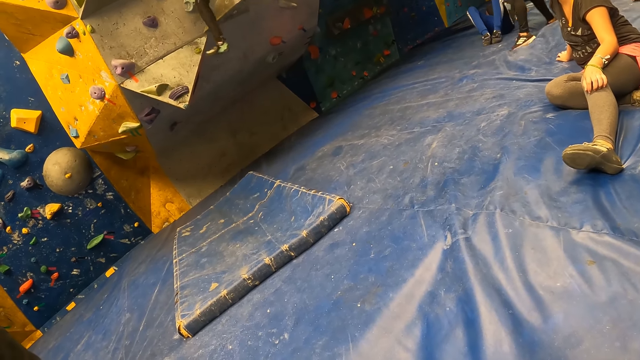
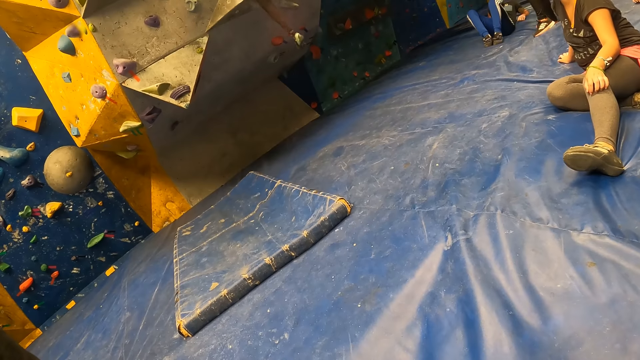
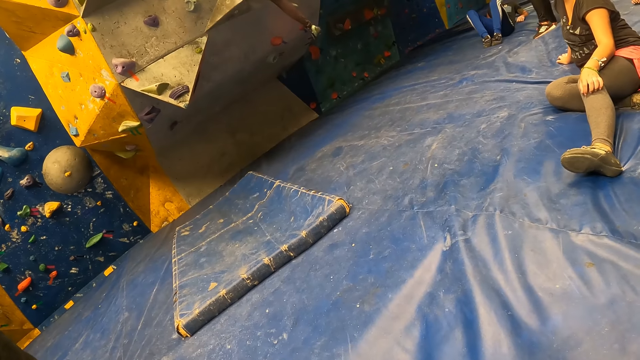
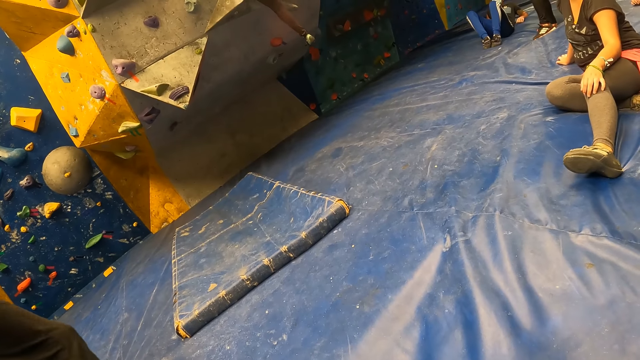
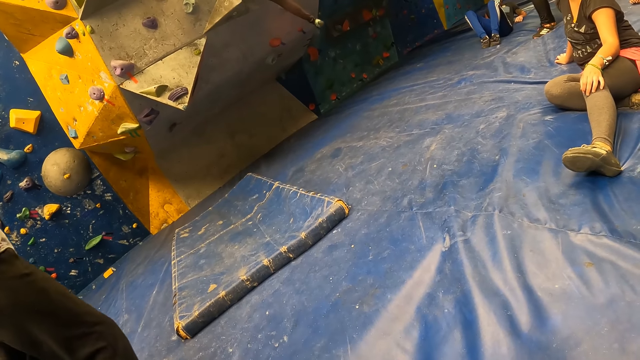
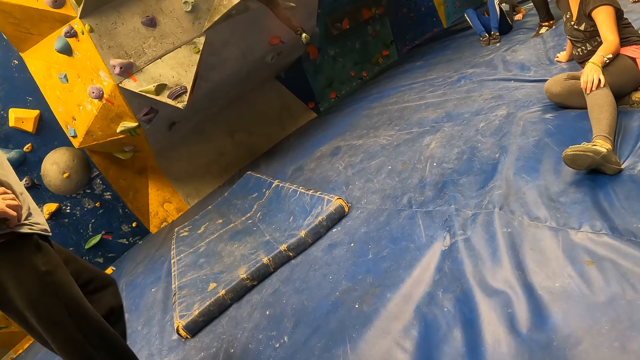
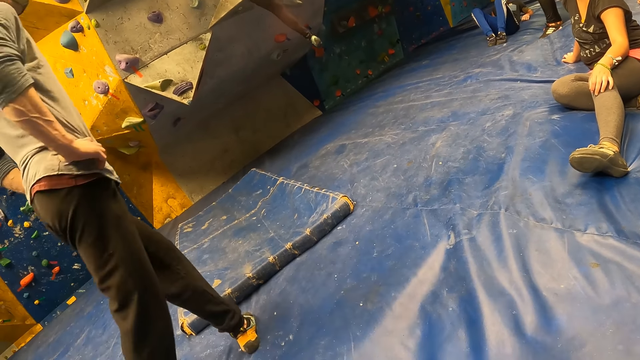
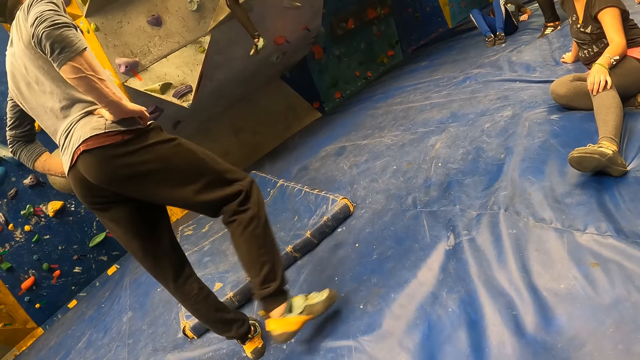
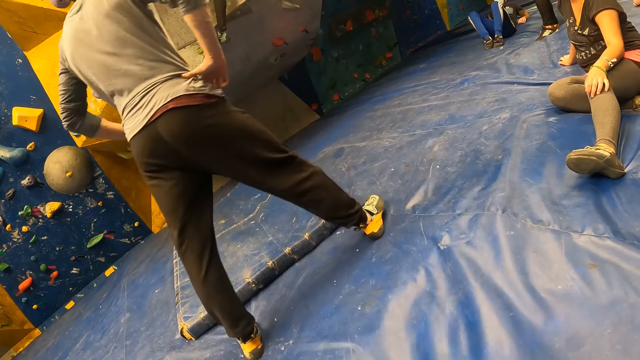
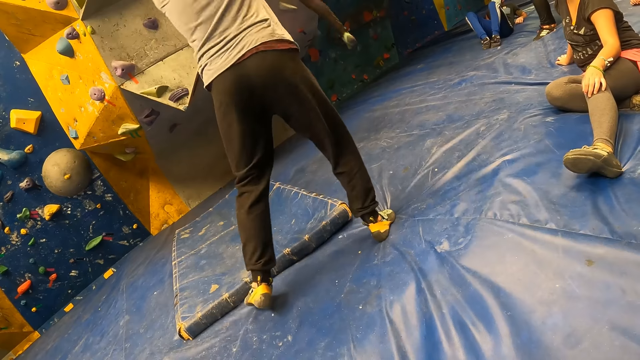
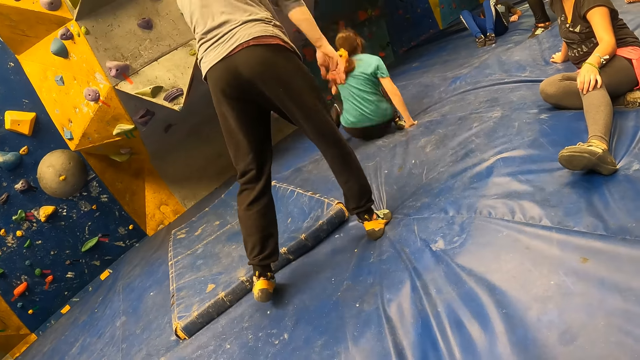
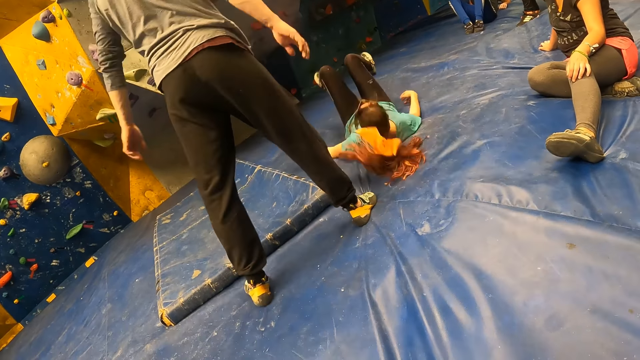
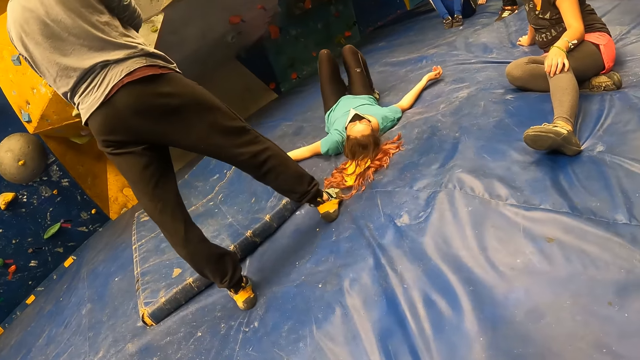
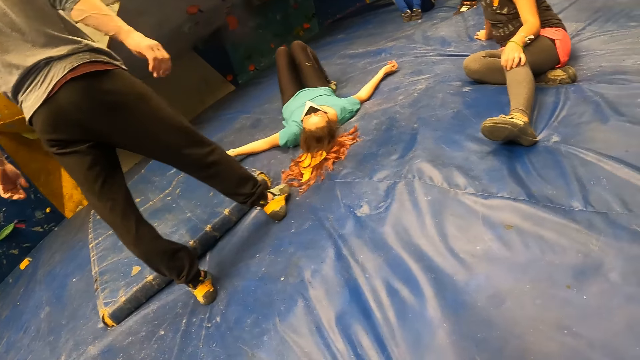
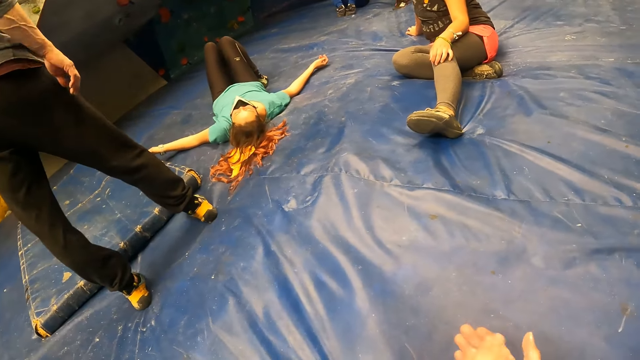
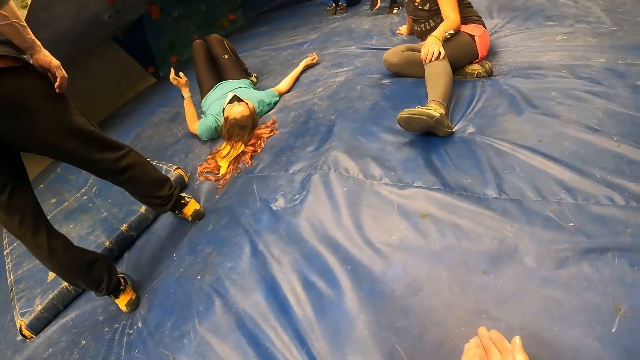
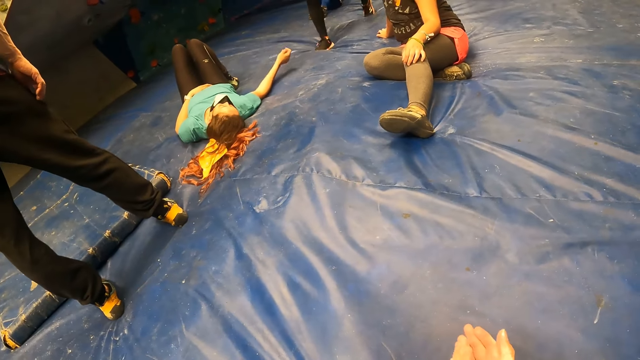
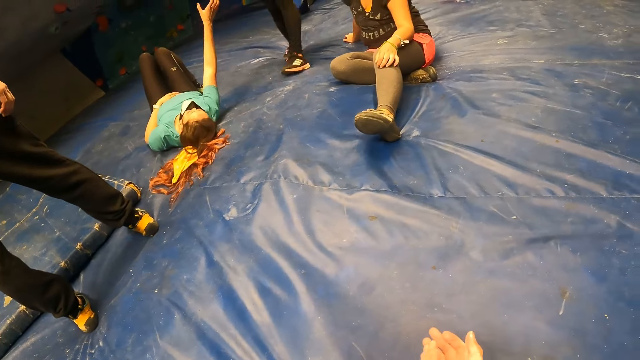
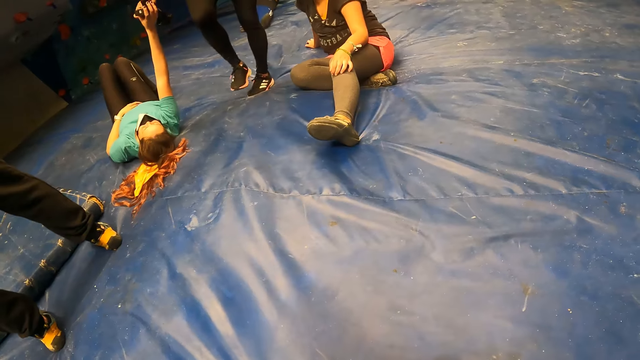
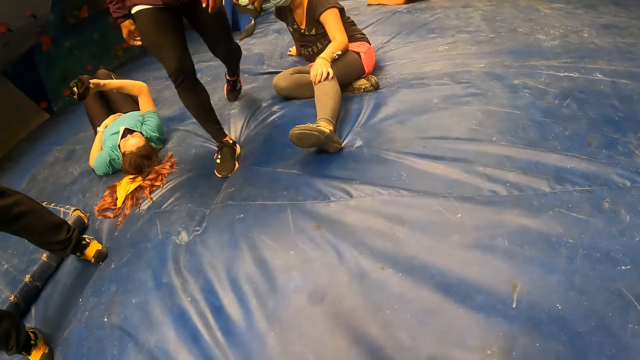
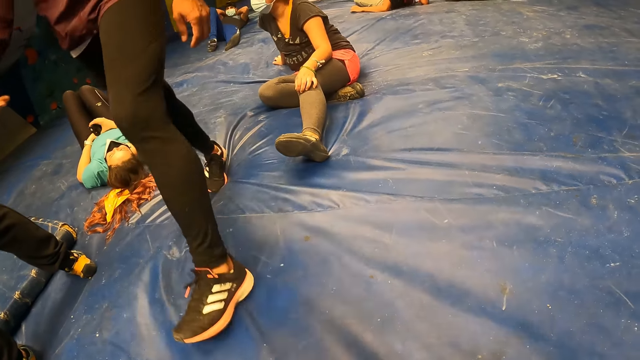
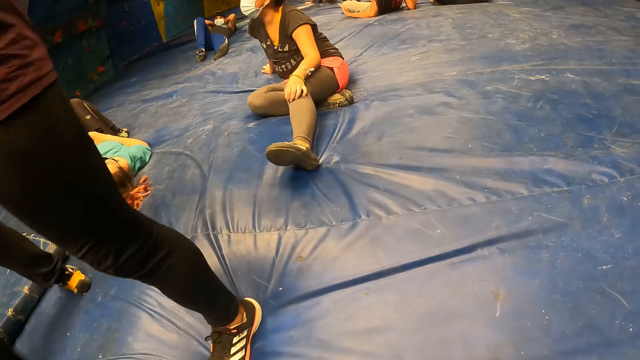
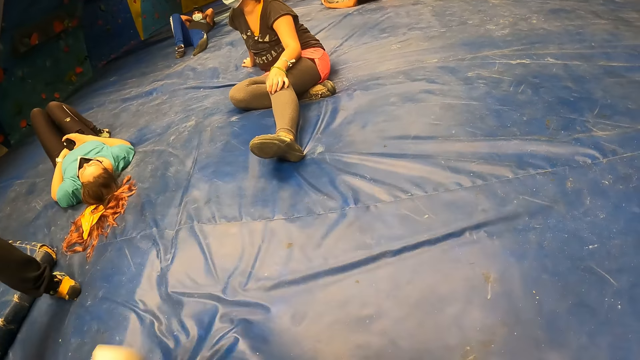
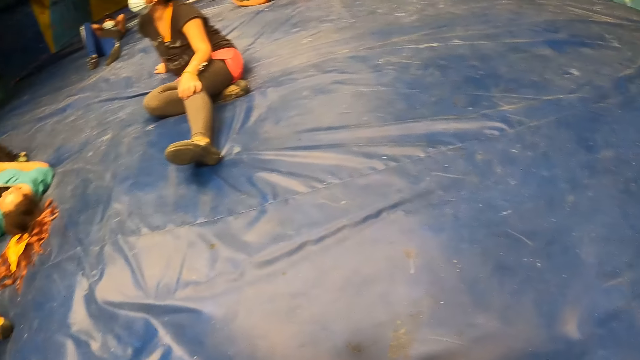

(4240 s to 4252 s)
The man moves towards the bouldering wall. A woman lands on the bouldering mat. She jumps down the climbing wall and sleeps on the blue mattress. The camera wearer looks around the room. The woman takes a phone from another man's right hand with her right hand. The other man moves towards the camera wearer.

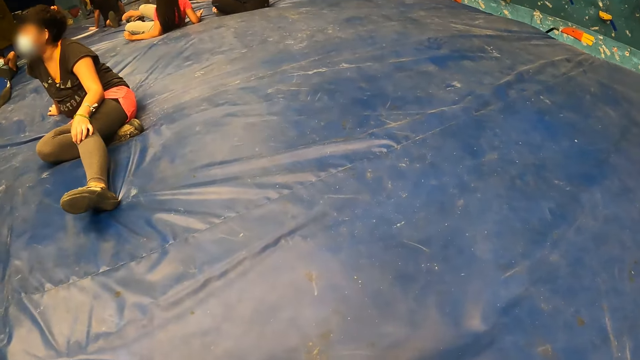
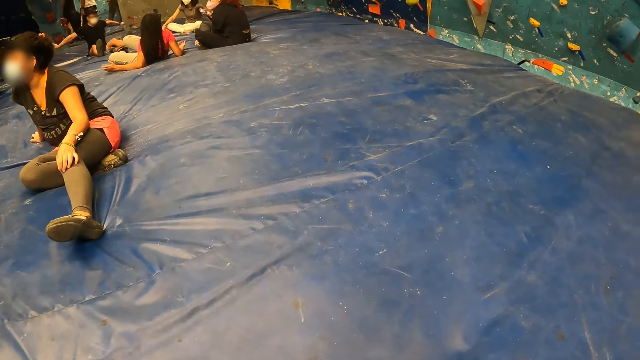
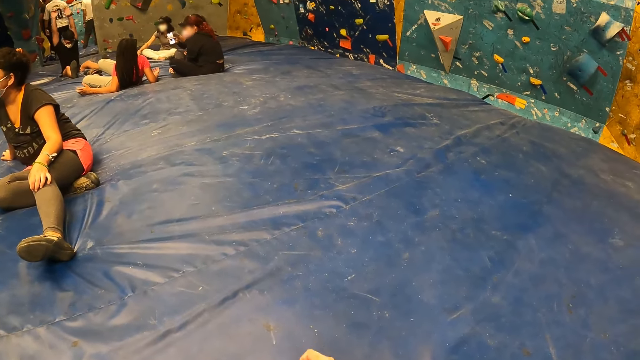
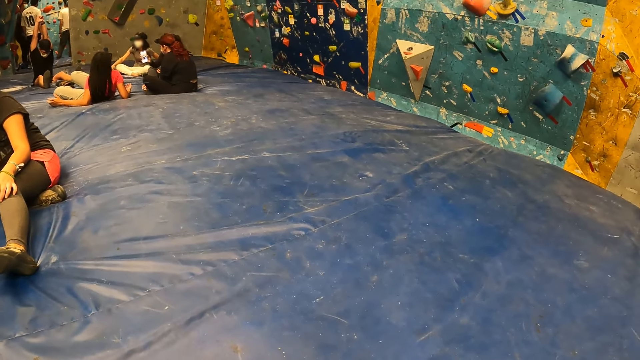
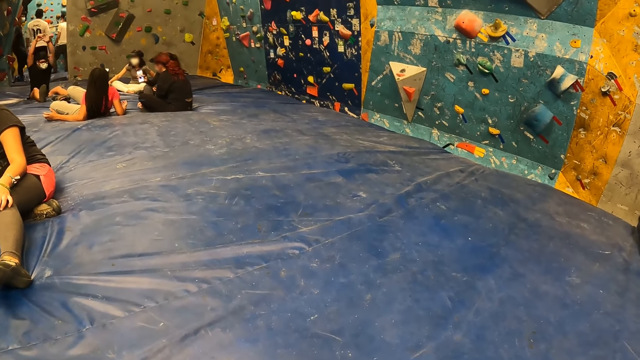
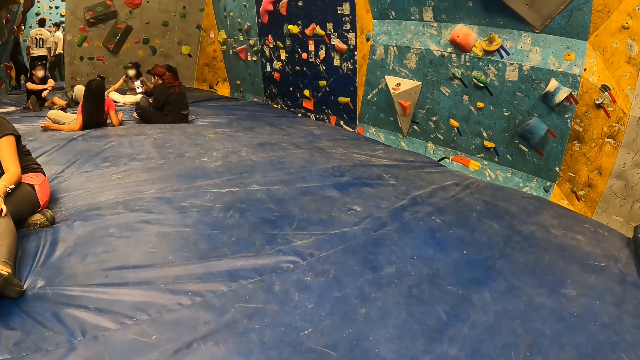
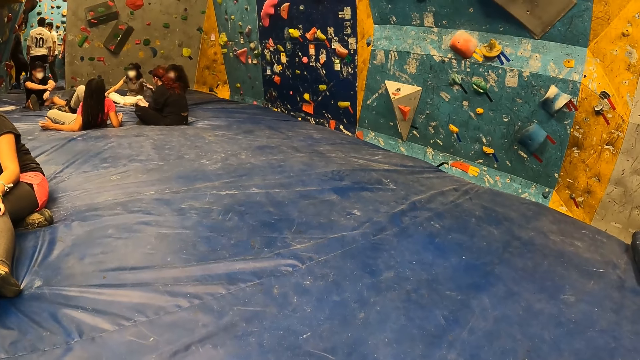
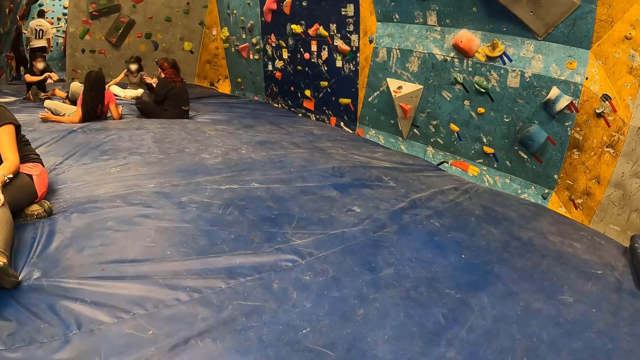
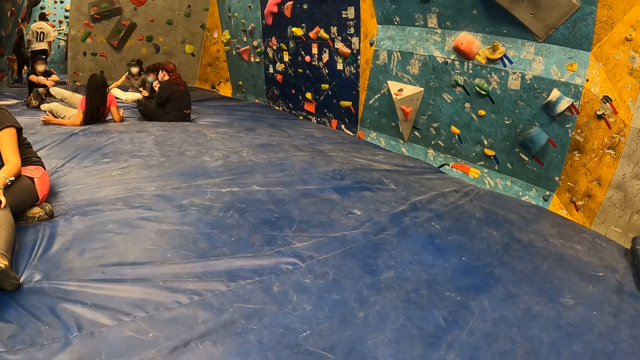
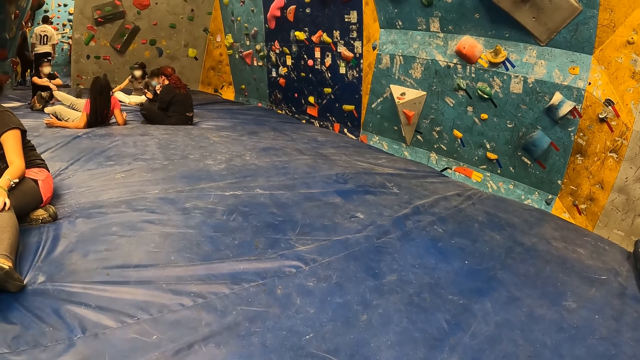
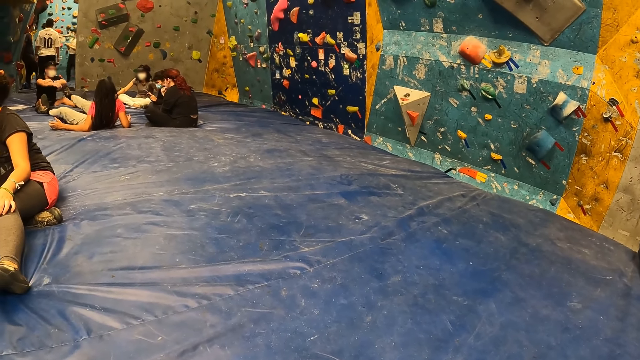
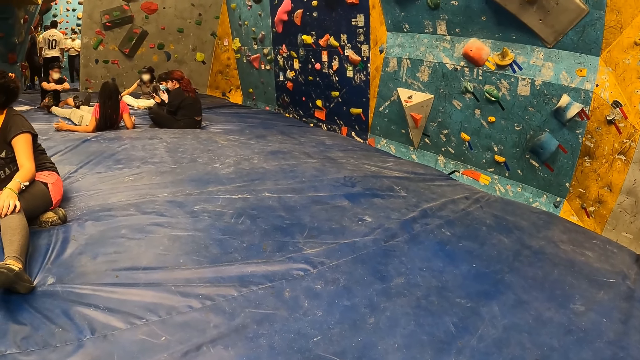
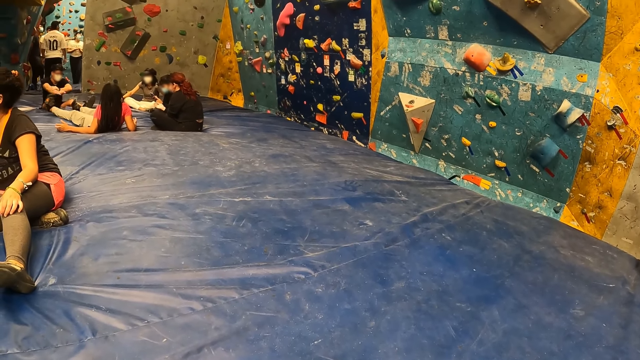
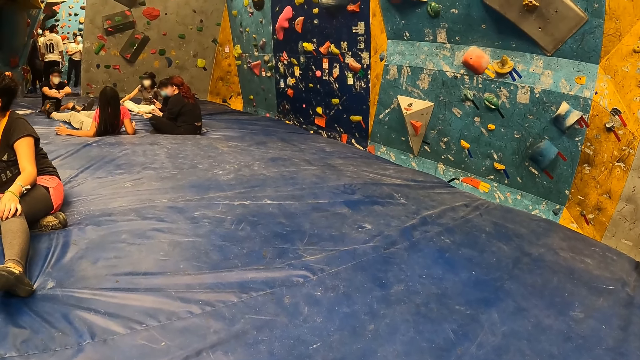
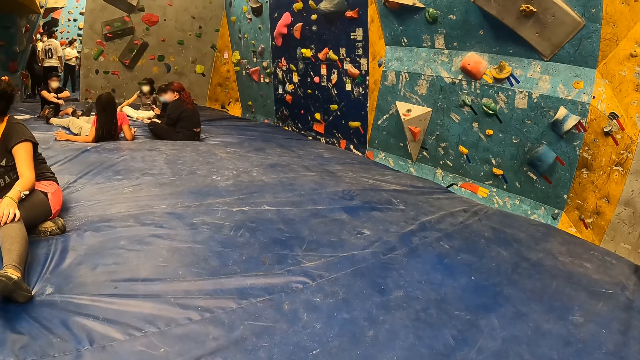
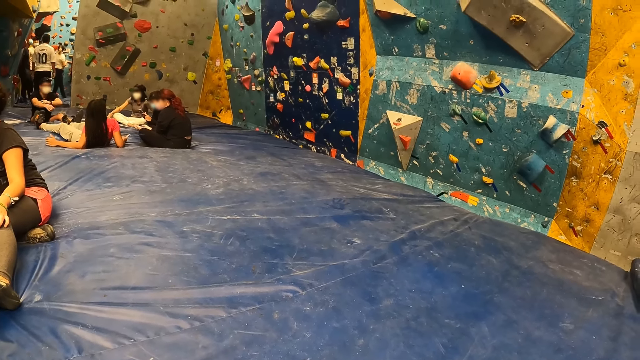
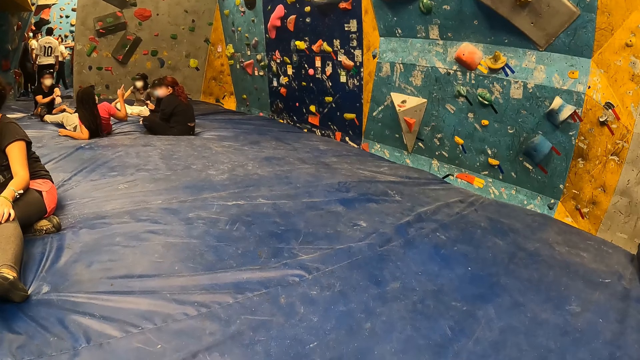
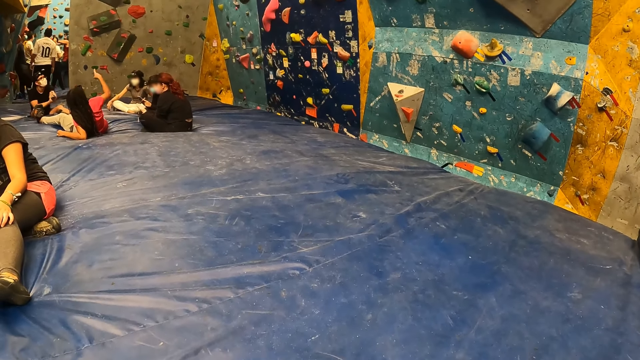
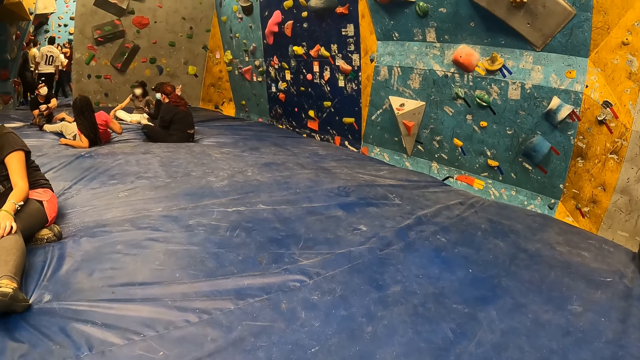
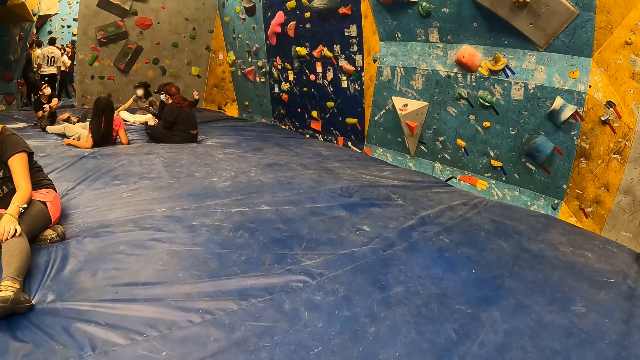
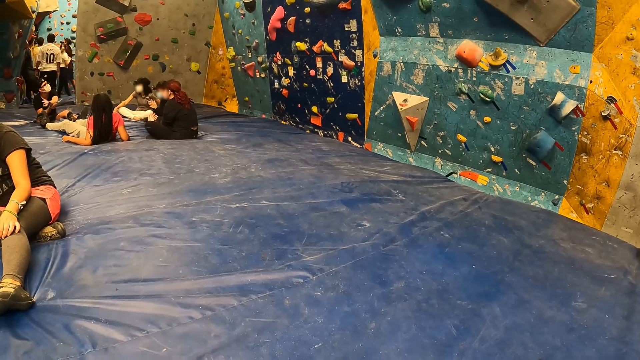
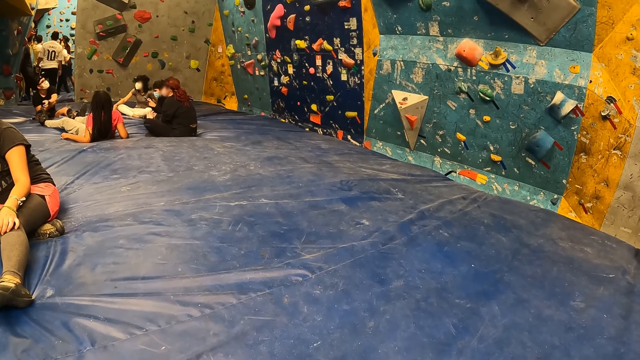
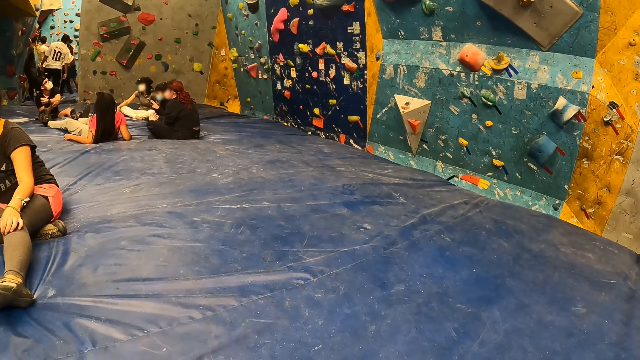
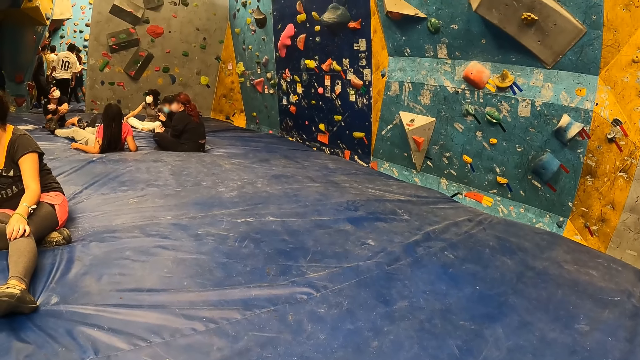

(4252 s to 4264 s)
A woman interacts with a group of people.
